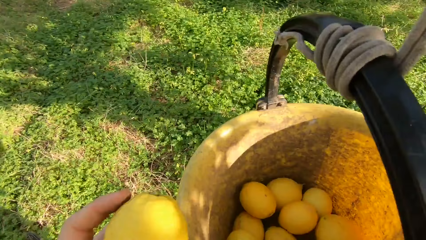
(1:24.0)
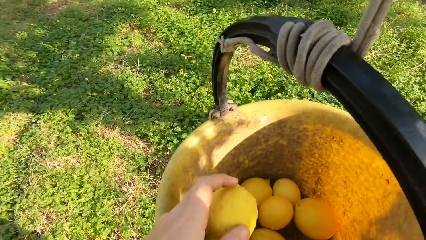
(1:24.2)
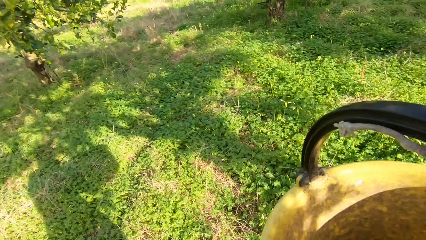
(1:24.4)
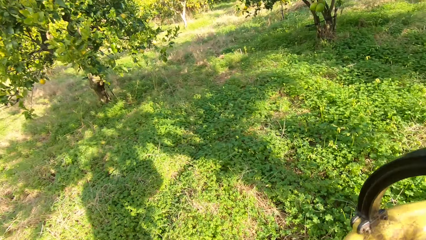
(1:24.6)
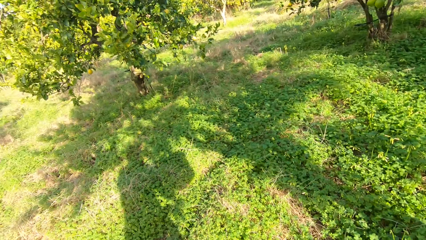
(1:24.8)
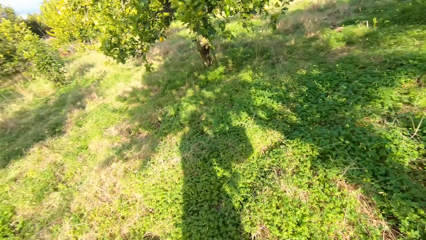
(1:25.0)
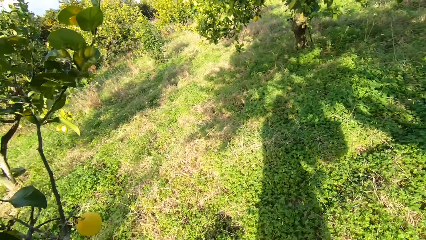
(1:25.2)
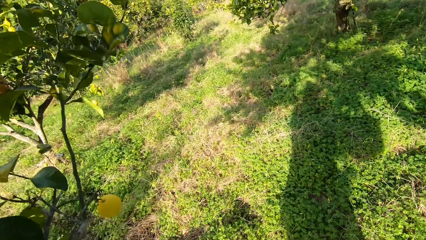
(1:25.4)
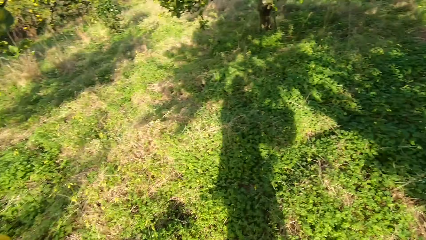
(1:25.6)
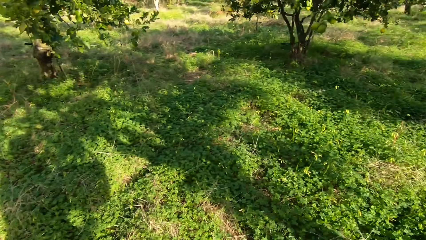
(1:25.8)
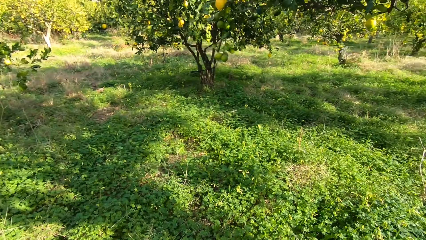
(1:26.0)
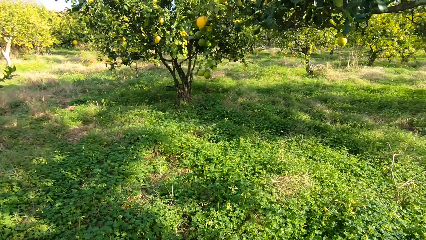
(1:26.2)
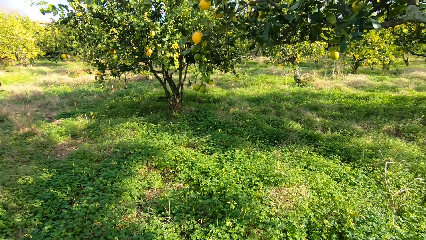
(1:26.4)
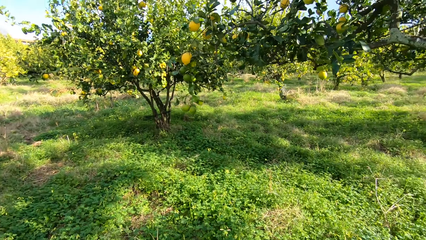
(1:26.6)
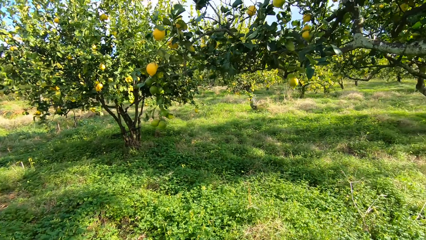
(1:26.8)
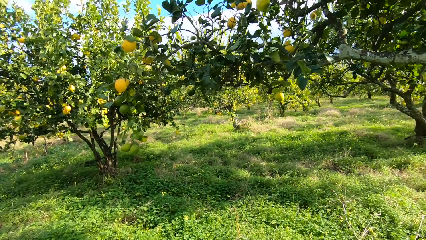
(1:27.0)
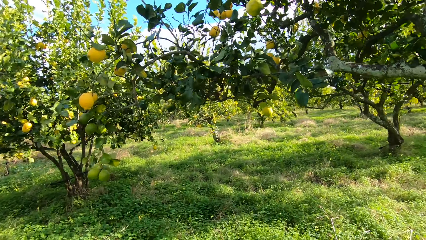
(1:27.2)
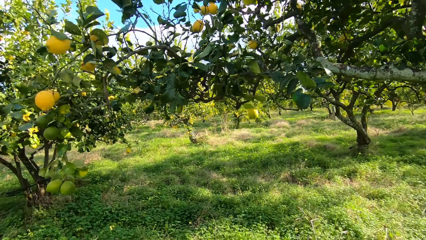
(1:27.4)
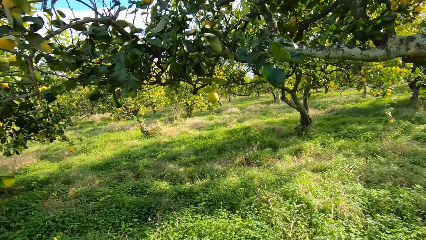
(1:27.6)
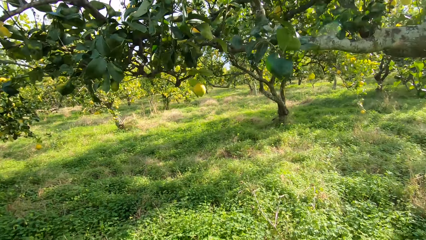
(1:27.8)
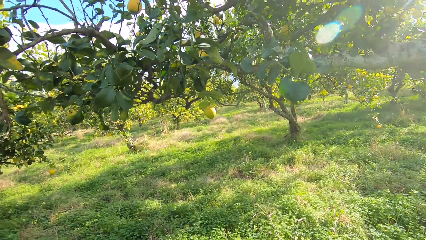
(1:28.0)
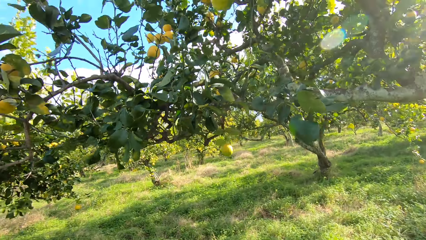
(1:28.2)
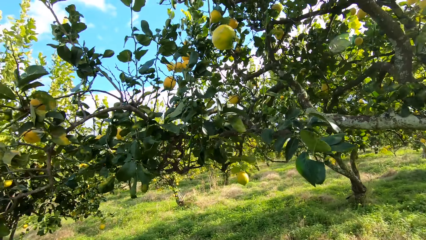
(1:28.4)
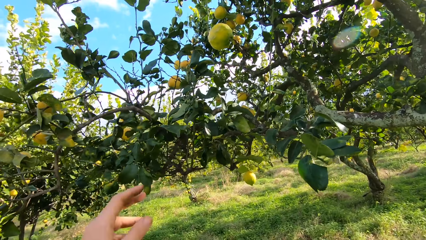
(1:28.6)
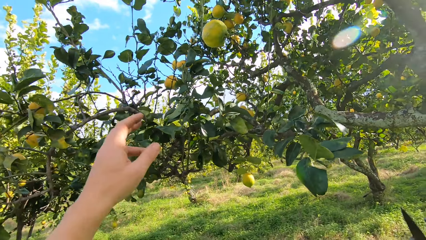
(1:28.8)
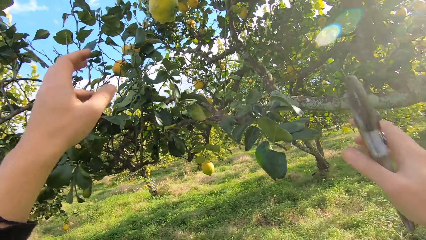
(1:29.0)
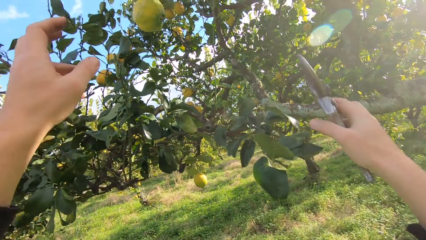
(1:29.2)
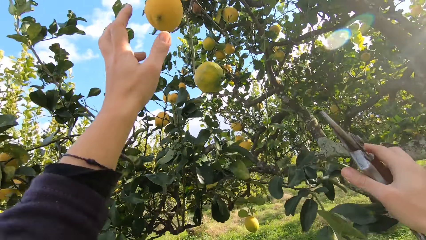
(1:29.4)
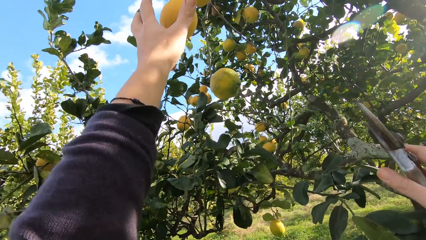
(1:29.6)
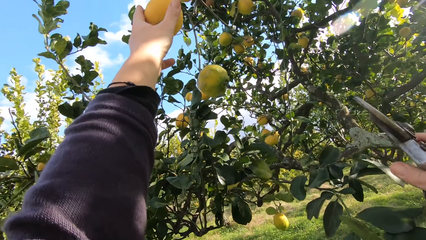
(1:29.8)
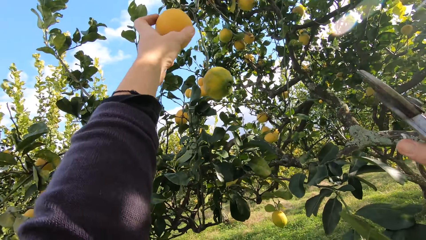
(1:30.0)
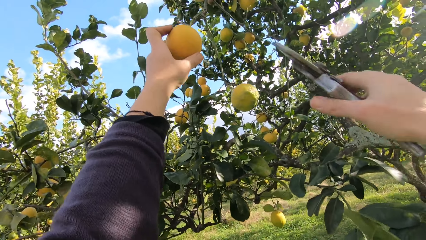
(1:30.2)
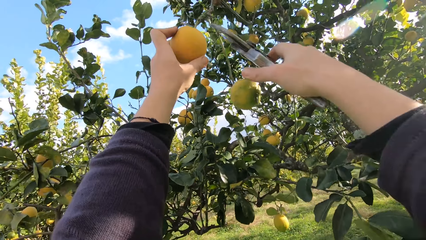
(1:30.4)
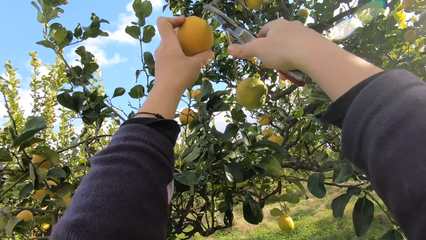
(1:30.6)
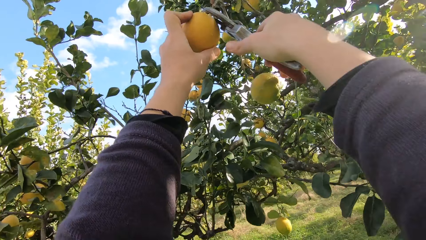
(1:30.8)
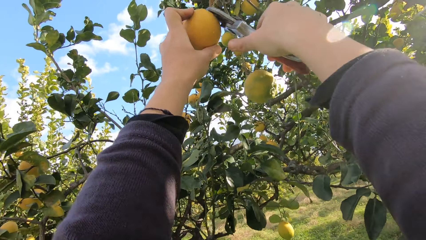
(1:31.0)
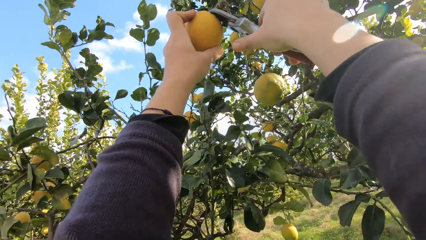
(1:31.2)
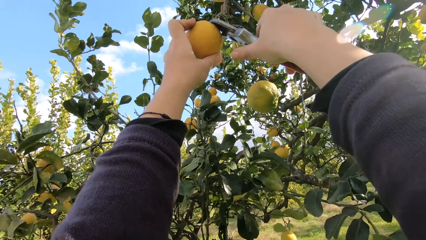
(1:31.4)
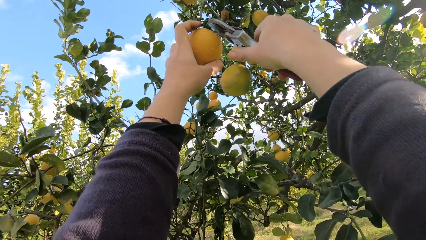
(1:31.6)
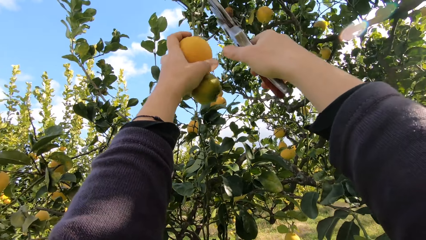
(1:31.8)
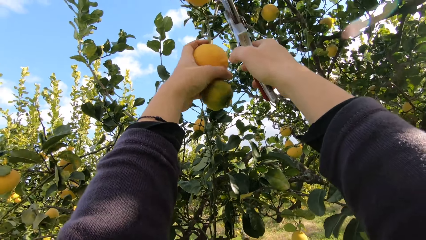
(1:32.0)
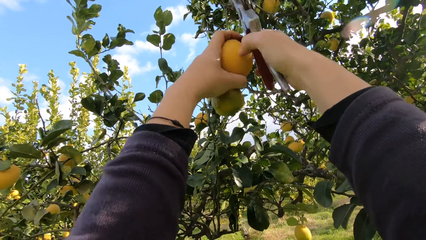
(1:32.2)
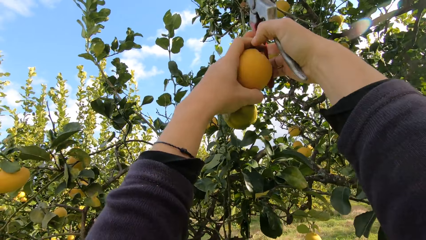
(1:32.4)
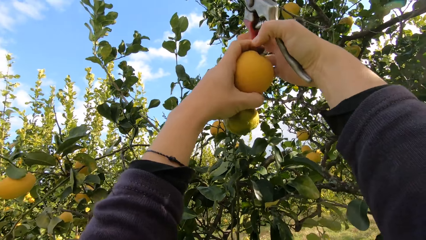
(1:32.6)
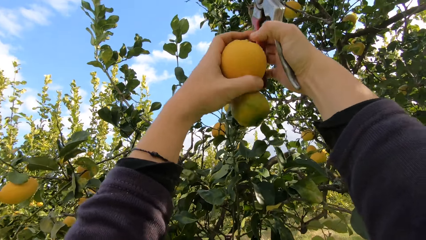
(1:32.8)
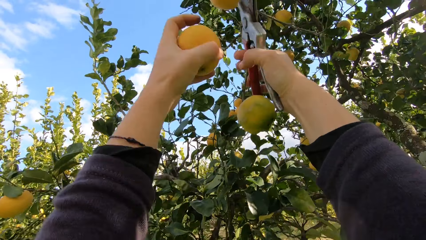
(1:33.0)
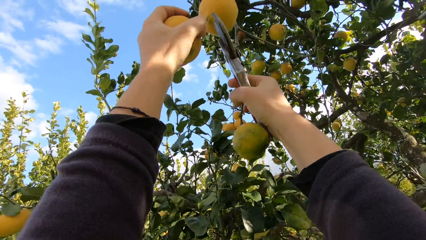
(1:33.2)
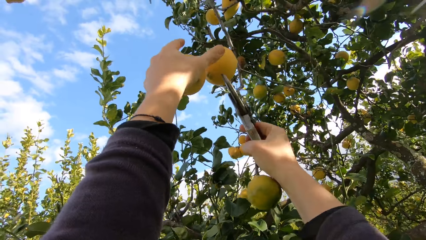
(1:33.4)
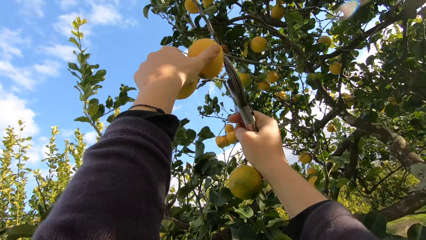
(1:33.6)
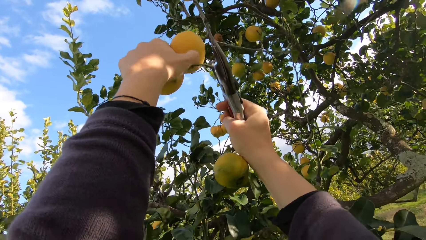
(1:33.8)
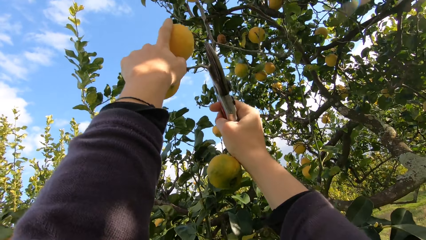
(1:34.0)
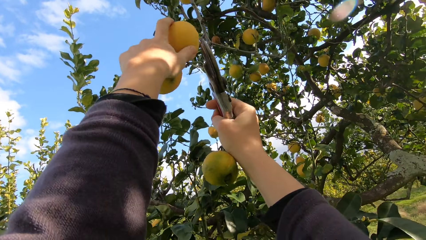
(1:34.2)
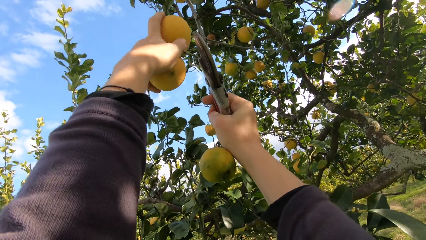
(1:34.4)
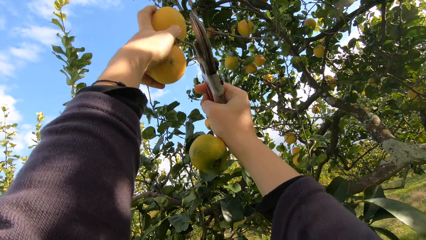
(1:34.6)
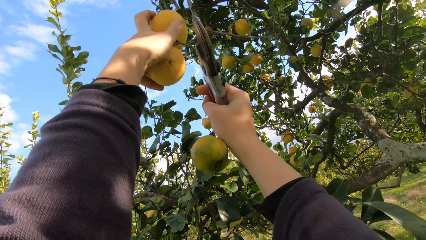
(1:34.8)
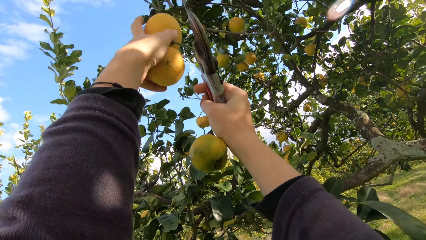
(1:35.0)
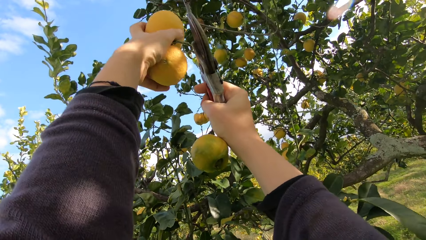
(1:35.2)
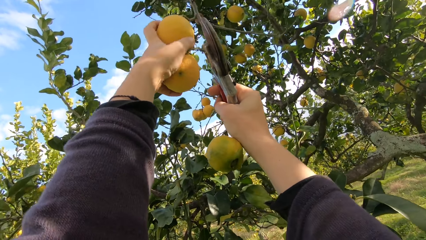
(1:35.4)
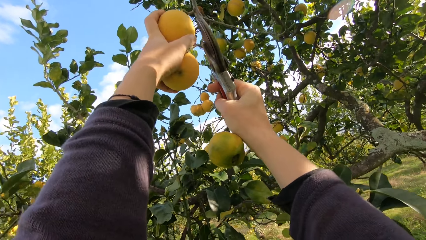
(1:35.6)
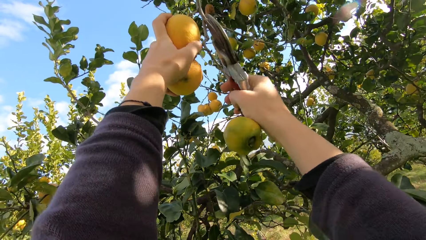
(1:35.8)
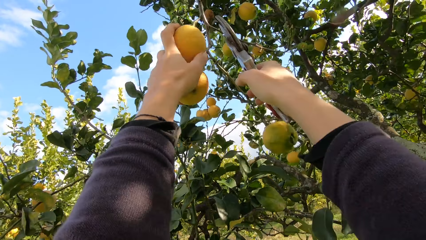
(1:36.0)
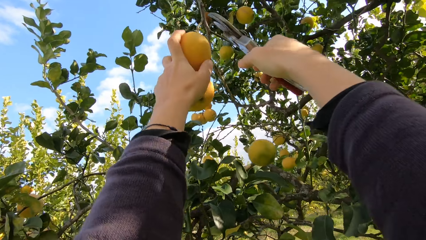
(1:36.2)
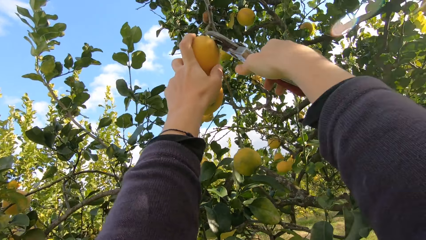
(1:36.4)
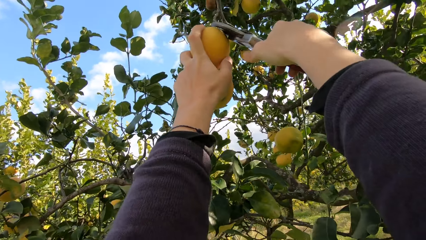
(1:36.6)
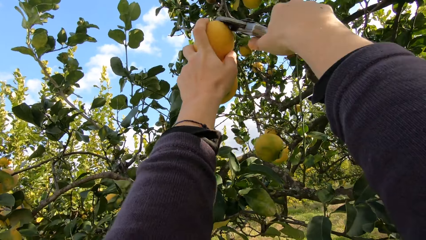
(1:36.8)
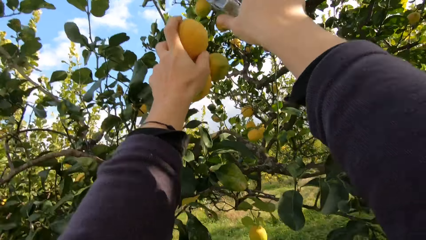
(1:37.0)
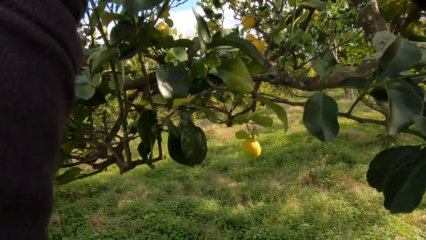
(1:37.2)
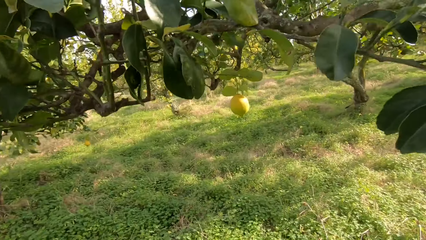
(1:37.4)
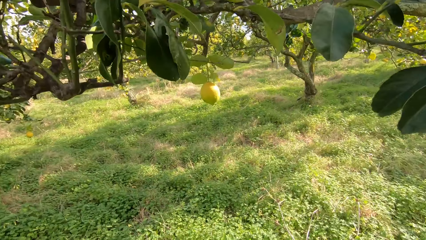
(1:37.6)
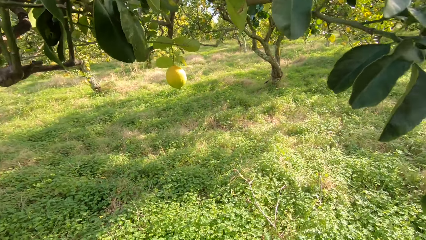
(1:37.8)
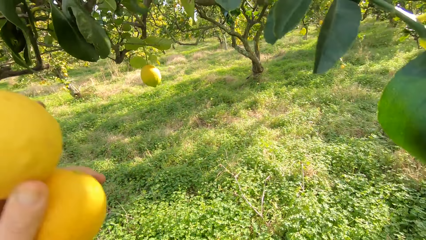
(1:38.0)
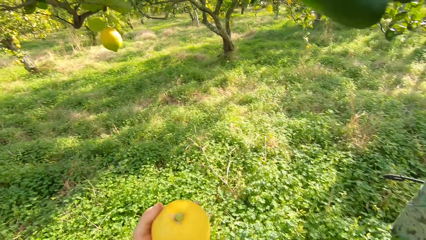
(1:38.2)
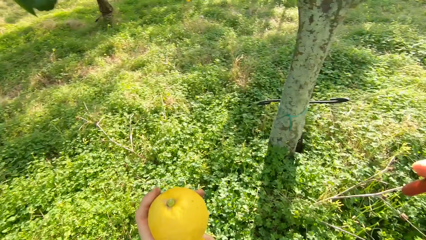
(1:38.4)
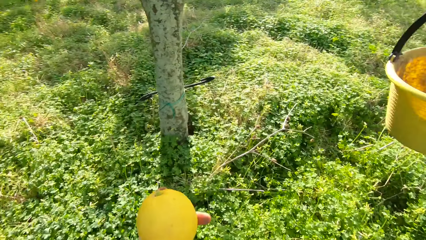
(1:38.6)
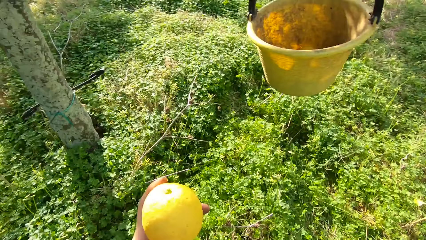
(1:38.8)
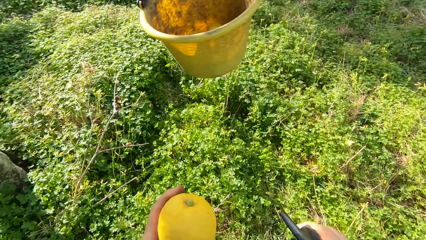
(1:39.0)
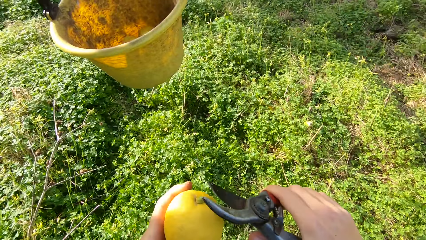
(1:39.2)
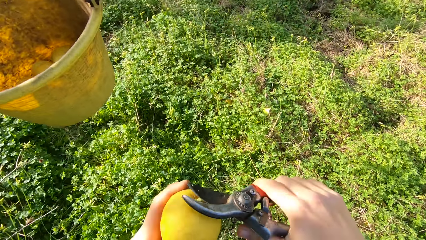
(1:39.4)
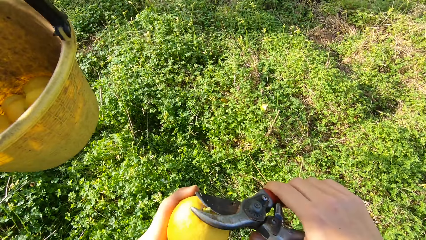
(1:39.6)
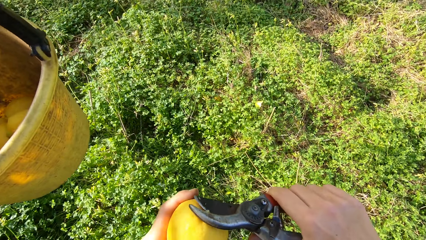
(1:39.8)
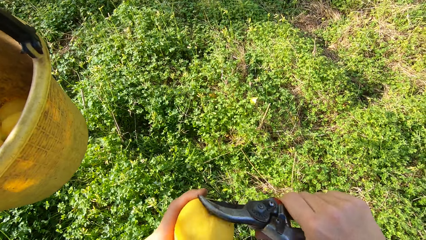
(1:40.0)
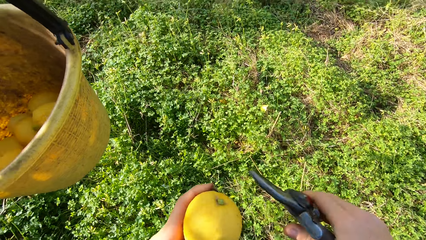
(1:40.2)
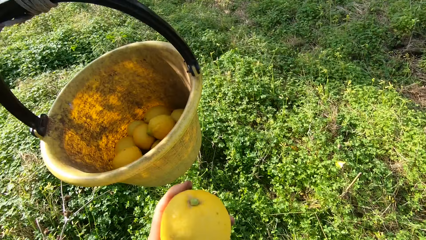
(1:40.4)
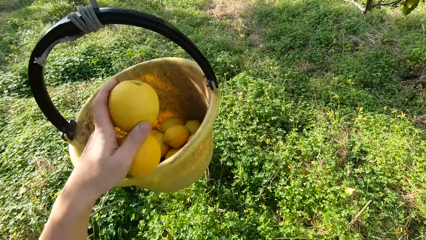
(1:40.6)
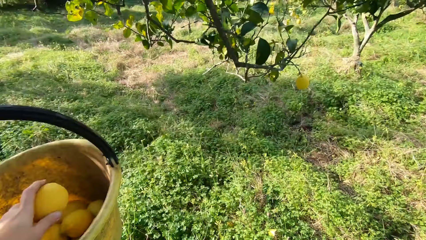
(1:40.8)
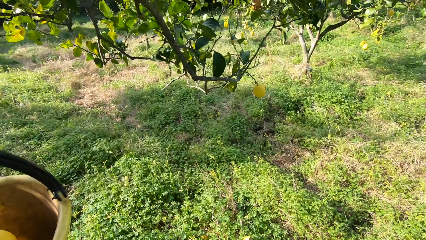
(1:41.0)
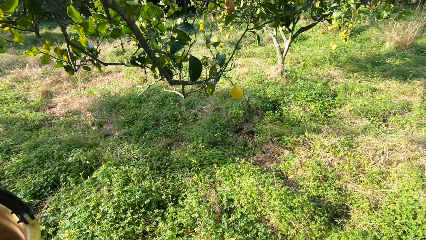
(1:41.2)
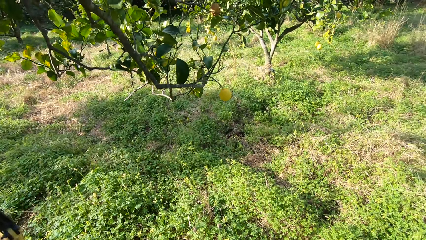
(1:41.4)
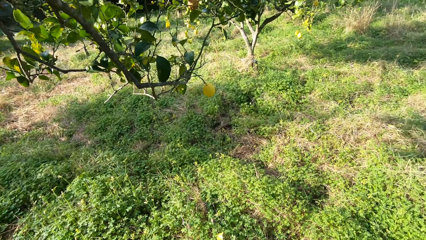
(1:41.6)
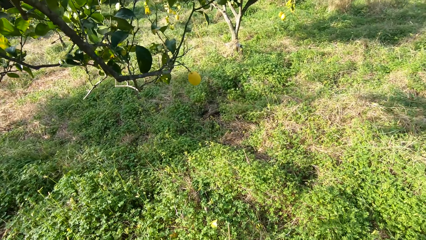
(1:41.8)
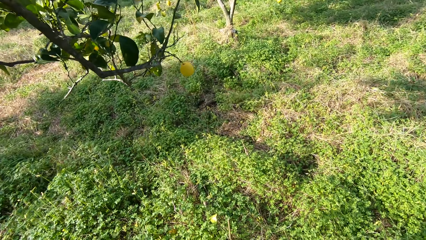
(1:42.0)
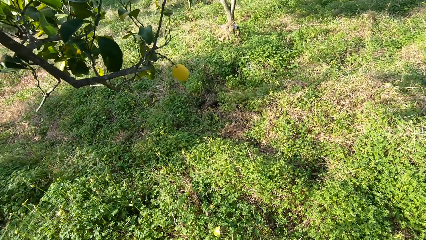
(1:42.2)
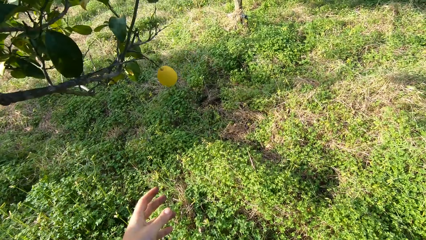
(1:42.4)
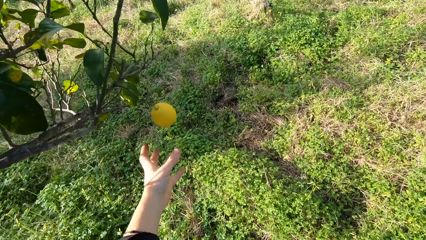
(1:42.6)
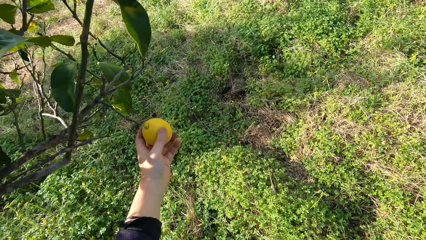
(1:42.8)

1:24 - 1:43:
The camera wearer throws the lemon into the harvesting bucket. They walk towards the lemon tree. They pluck another lemon from the tree with the plier. They pluck another lemon from the tree with the plier again. They cut off the stalk of one of the lemons with the plier. They throw the lemon into the bucket.
